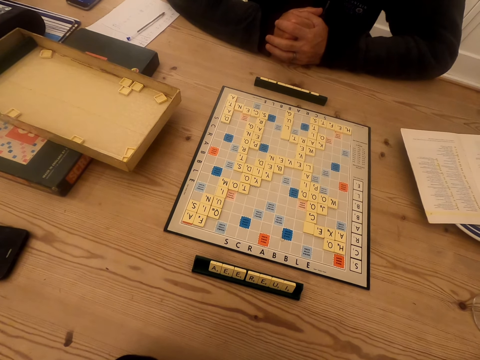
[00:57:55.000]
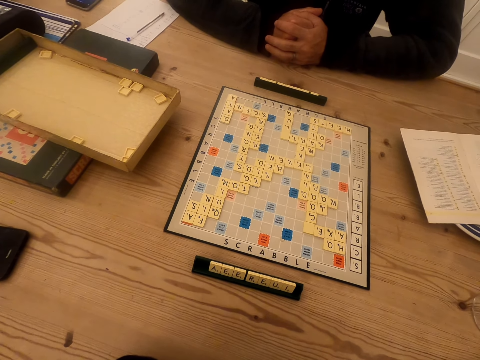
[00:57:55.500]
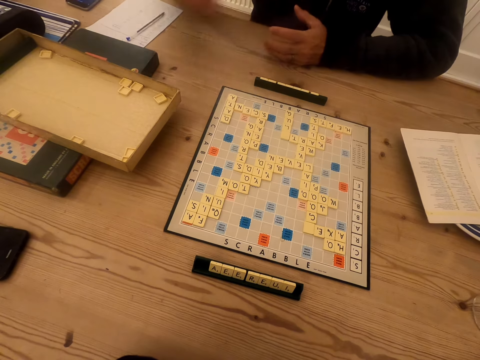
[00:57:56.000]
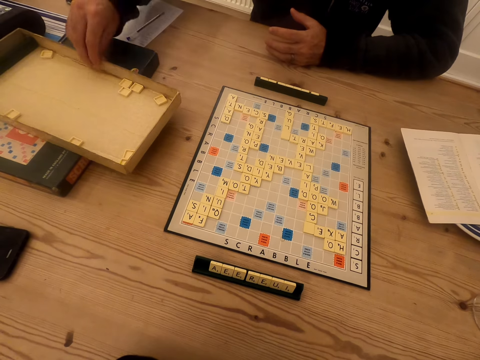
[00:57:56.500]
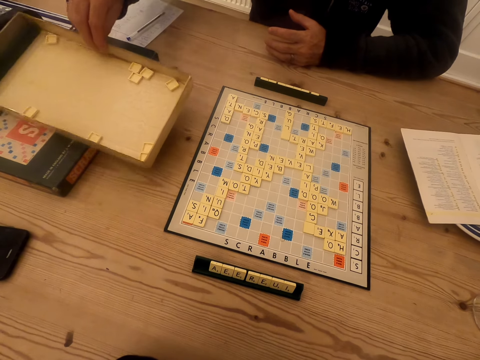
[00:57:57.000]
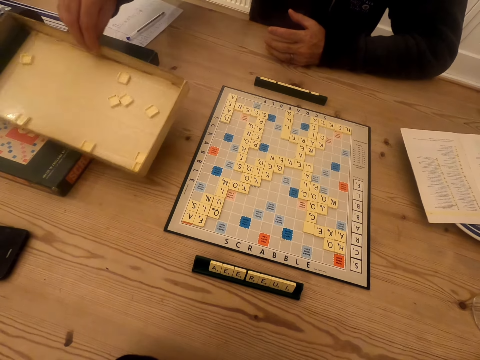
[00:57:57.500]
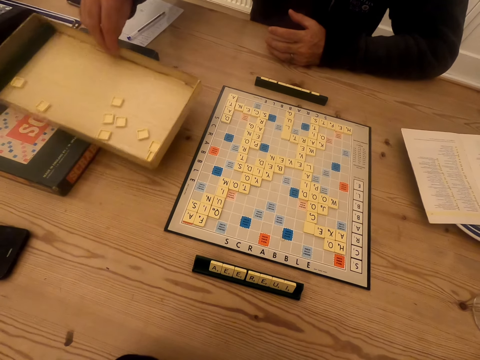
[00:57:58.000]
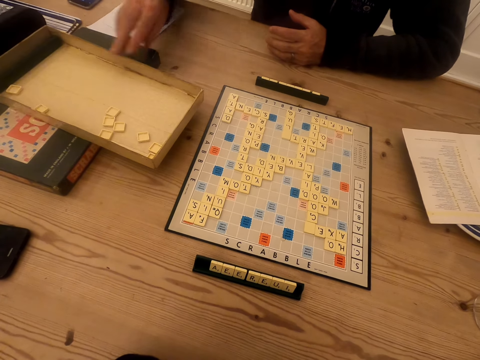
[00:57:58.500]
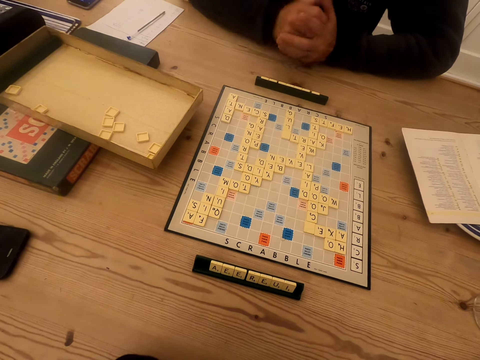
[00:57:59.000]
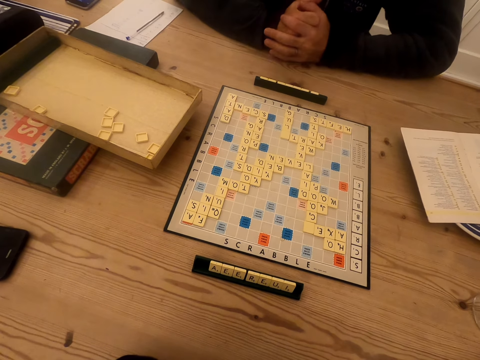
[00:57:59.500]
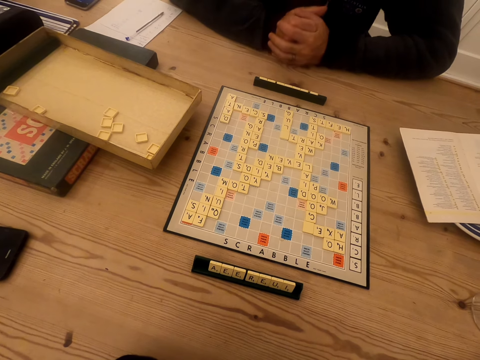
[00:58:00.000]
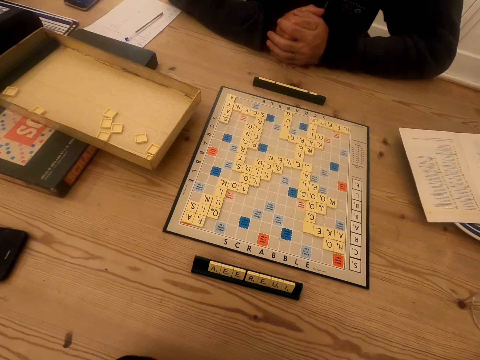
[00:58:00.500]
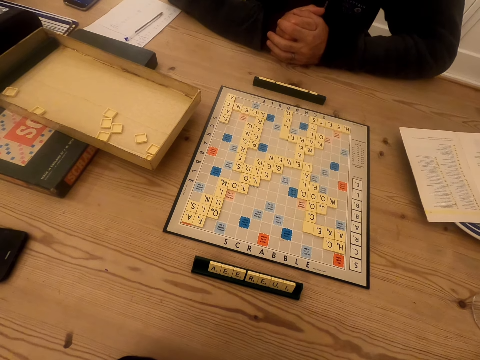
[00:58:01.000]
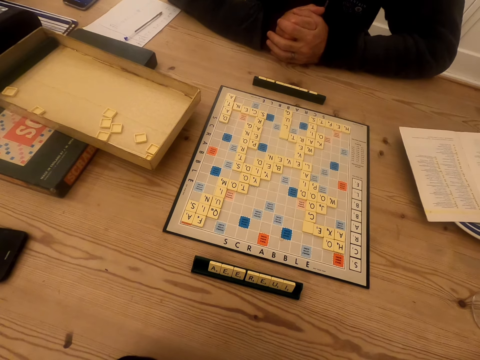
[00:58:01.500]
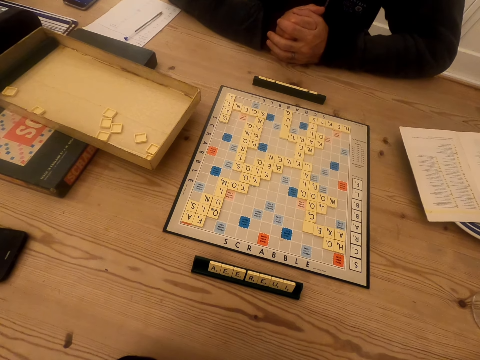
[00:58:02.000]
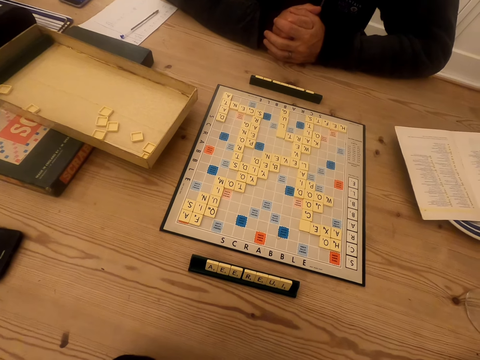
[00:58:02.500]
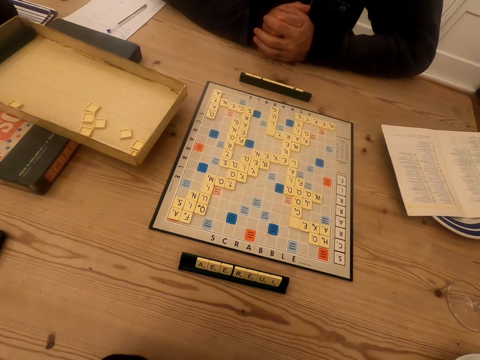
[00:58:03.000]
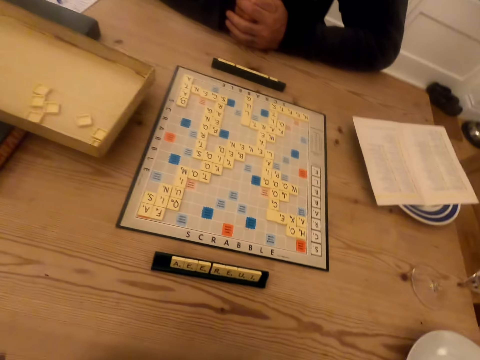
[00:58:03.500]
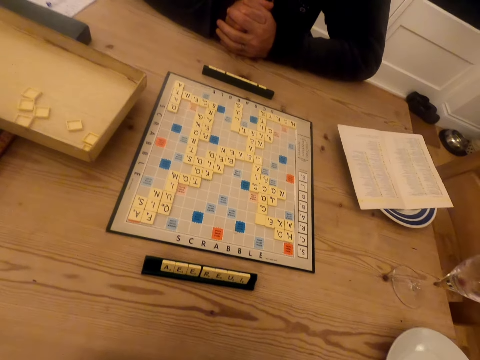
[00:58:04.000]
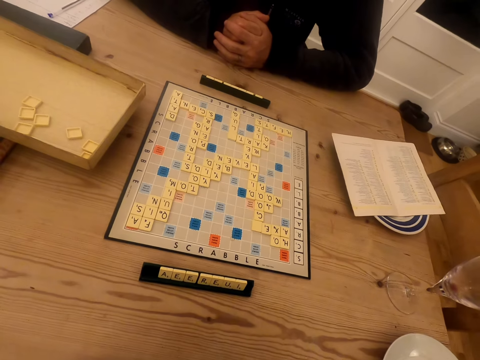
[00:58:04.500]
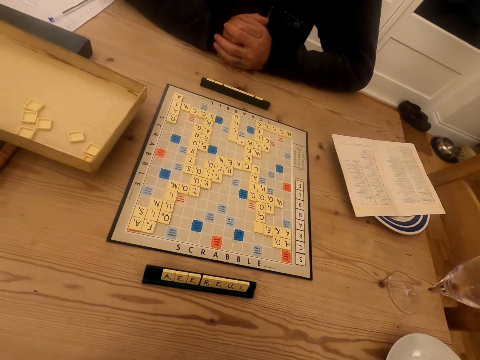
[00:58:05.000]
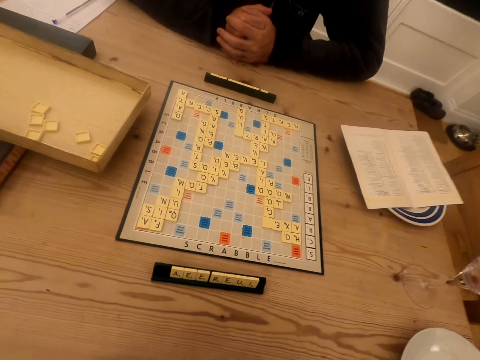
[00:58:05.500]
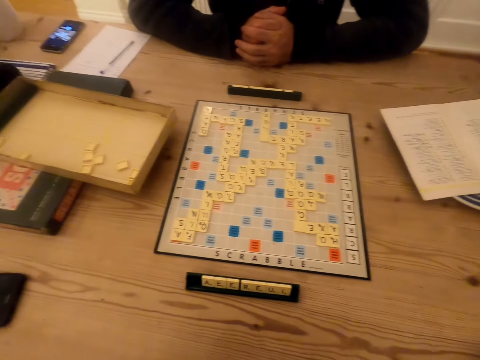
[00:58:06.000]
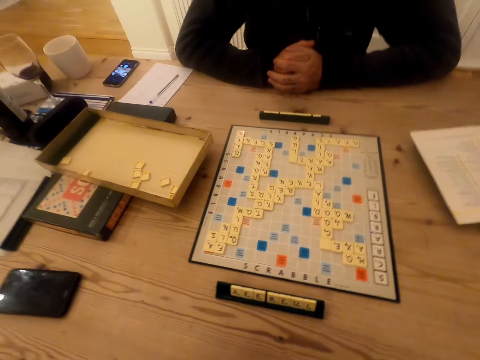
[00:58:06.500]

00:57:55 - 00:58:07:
A man moves the box. The man shakes the box and holds hands together. The camera wearer stares at the scrabble board.

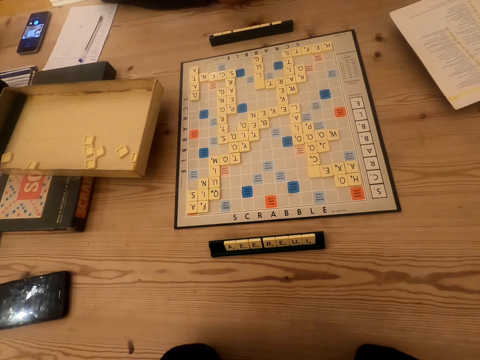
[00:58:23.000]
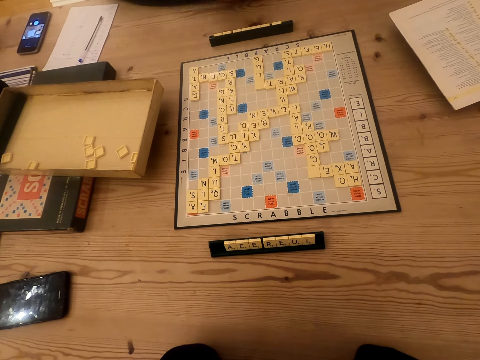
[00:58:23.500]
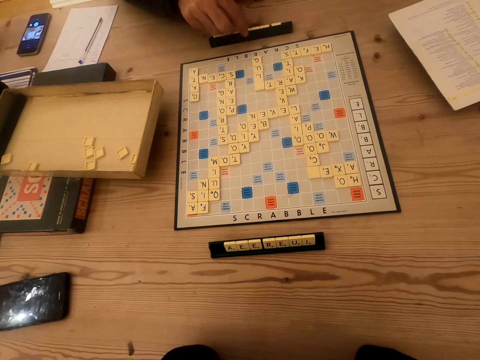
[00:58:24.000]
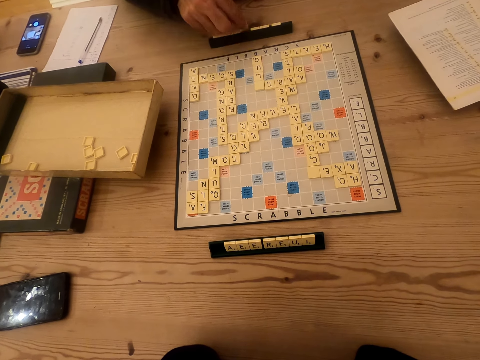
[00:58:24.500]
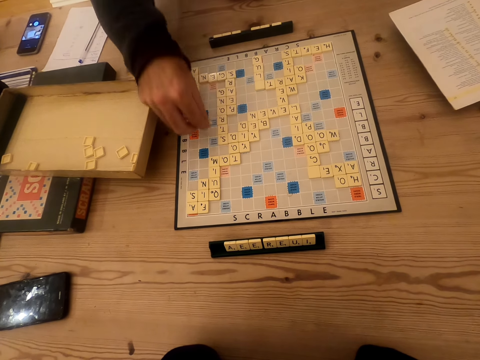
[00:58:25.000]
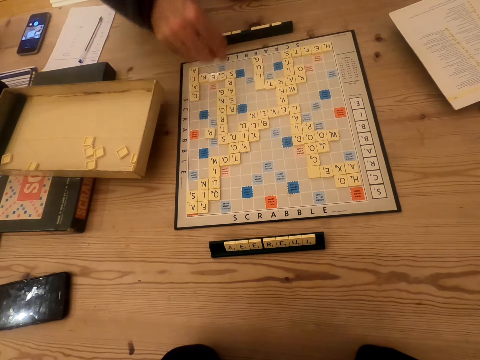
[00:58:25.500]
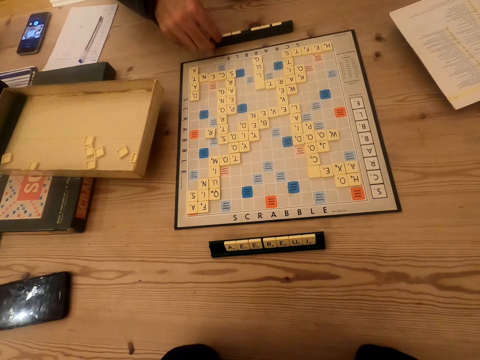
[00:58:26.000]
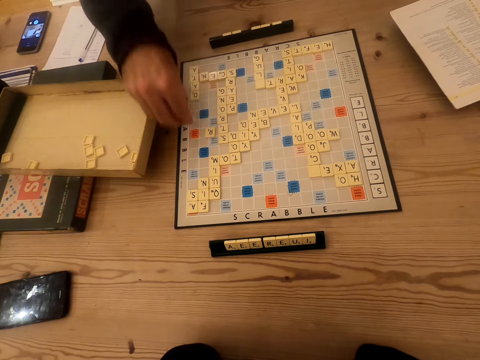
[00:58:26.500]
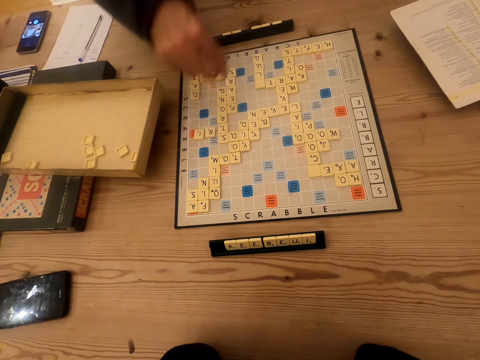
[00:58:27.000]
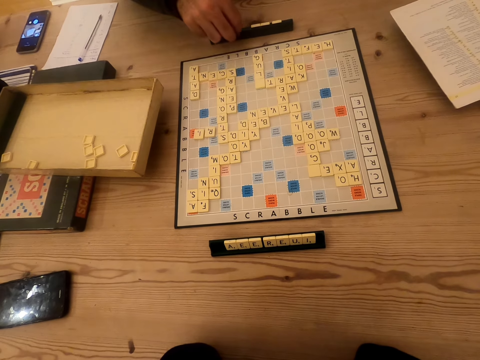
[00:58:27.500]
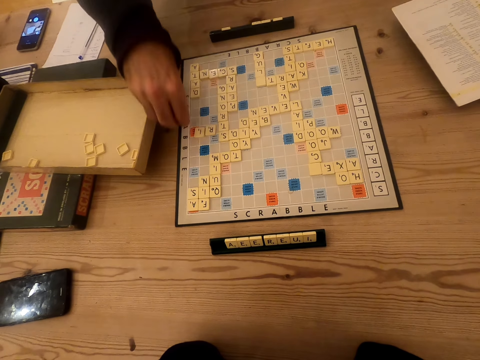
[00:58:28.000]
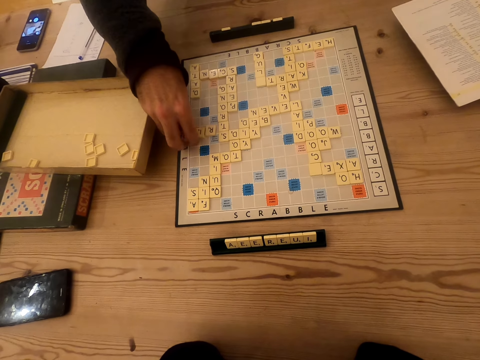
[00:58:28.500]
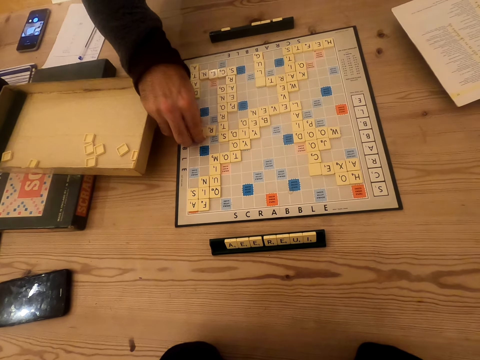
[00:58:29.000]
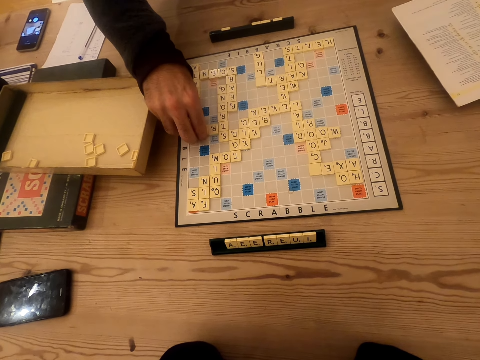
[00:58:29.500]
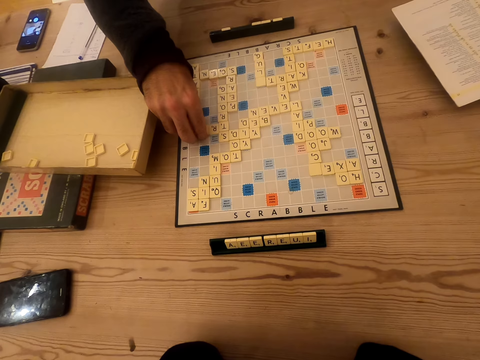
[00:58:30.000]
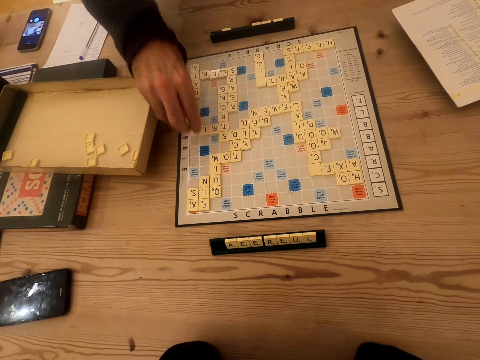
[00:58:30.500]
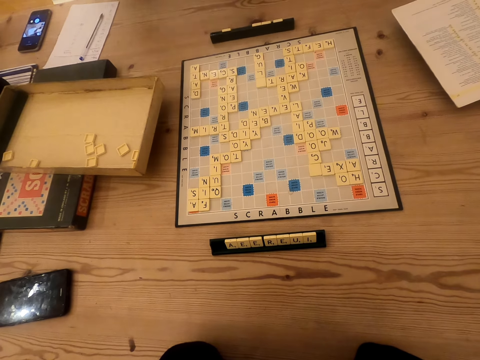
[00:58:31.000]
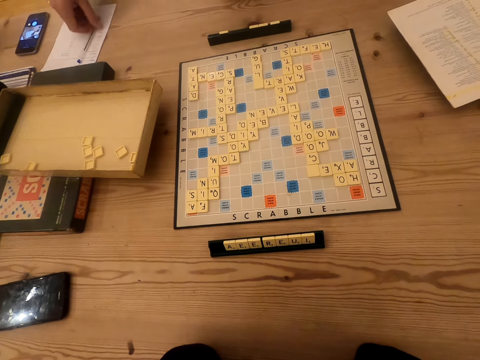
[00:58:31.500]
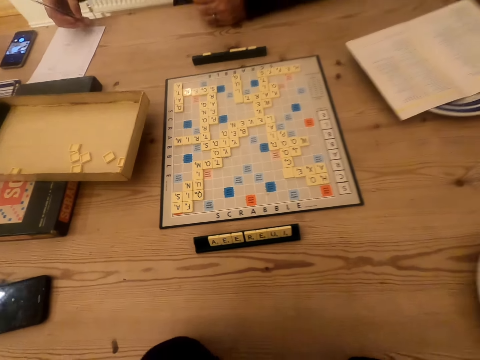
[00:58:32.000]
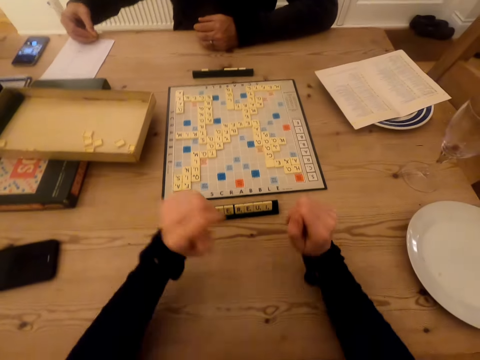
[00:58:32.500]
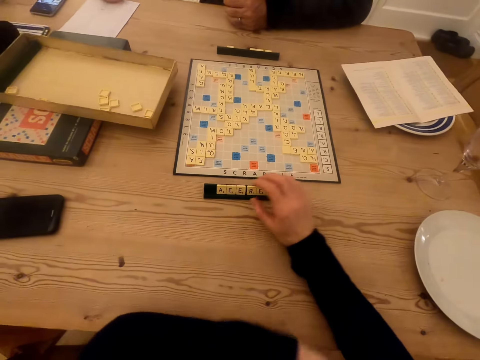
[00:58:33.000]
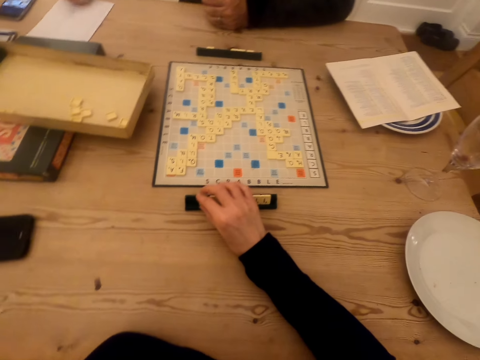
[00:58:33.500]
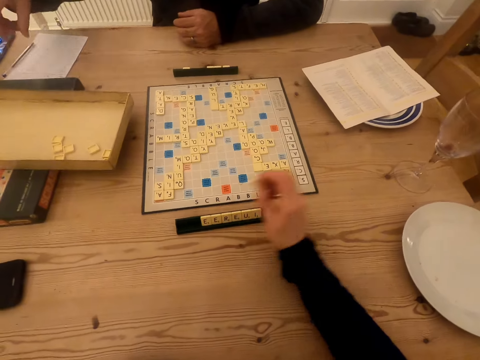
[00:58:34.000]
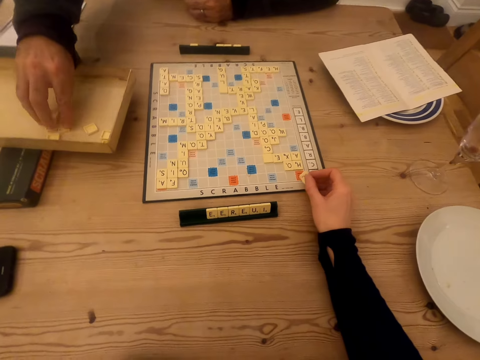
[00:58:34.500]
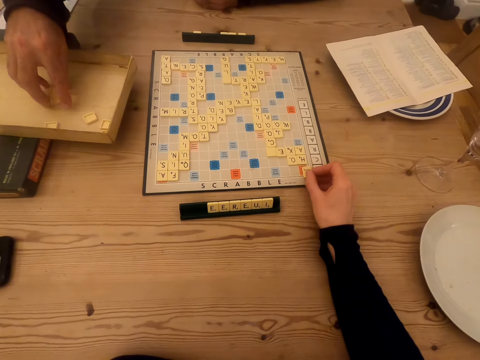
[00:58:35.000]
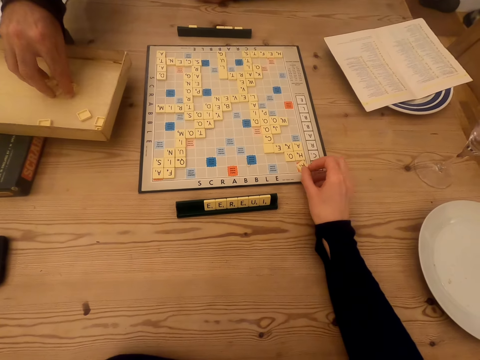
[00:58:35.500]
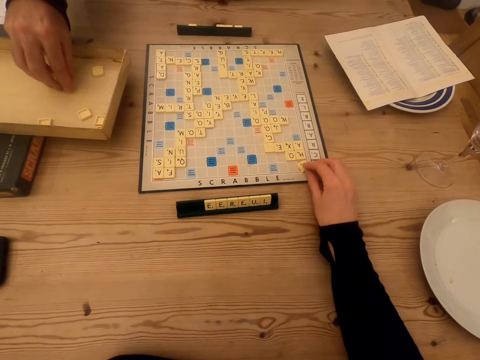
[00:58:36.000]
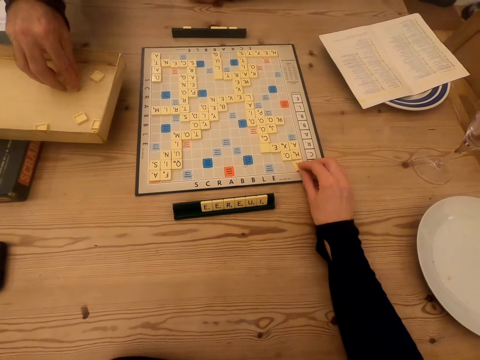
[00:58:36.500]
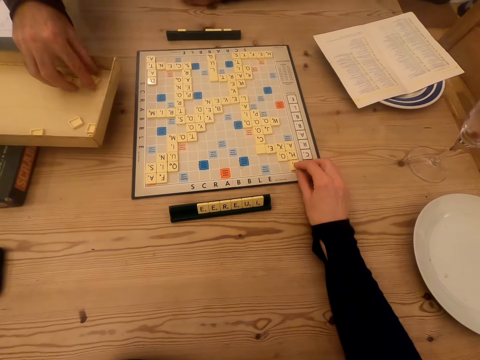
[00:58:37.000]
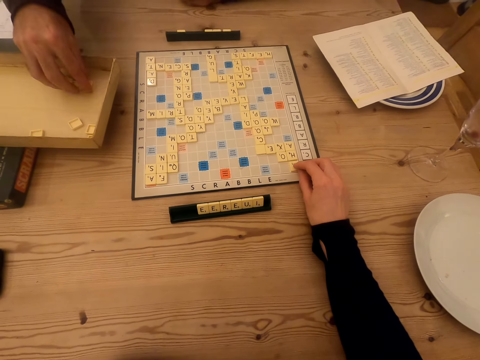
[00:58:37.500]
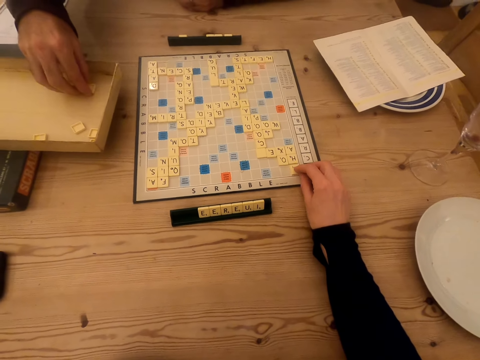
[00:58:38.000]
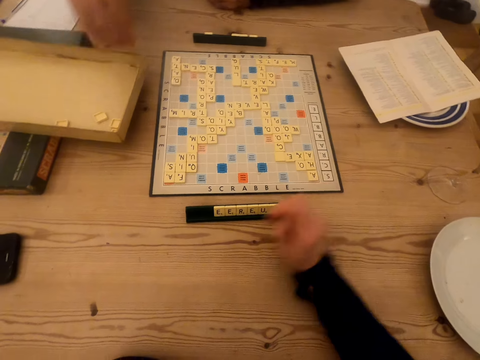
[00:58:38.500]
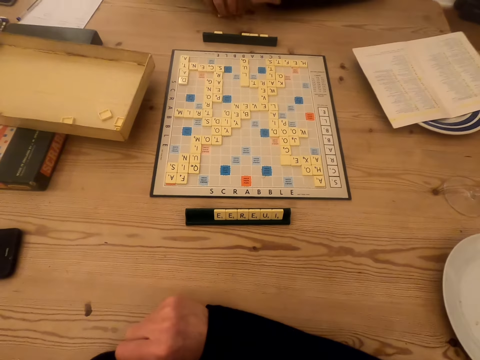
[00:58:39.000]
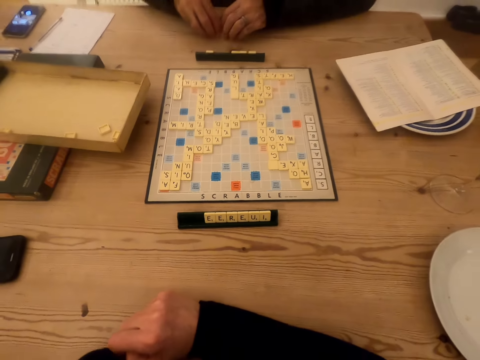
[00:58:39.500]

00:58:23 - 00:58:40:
A man picks a scrabble tile from the scrabble holder. He puts the scrabble tile on the scrabble board. He picks a scrabble tile from the scrabble holder. He puts the scrabble tile on the scrabble board. He picks a scrabble tile from the scrabble holder. He puts the scrabble tile on the scrabble board. He picks a pen. The camera wearer puts hands on a table. The man writes on a paper with the pen. The camera wearer picks the scrabble tile. The man puts down the pen. The camera wearer puts the scrabble tile on the scrabble board. The man moves letters in a box and picks the scrabble tiles from the box. The camera wearer moves a hand. The man puts the scrabble tiles on the table.
